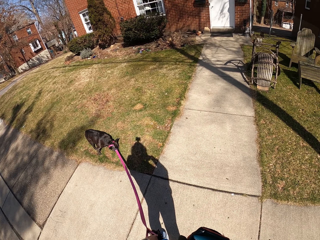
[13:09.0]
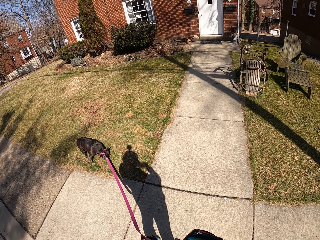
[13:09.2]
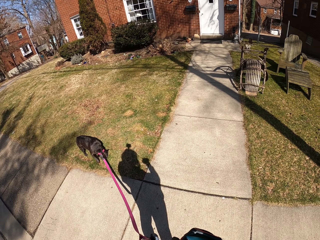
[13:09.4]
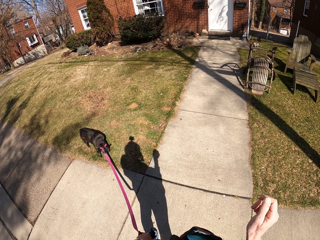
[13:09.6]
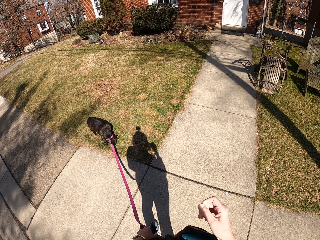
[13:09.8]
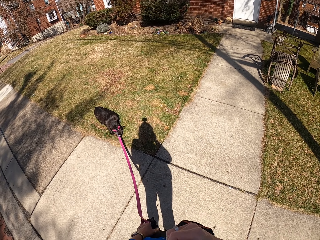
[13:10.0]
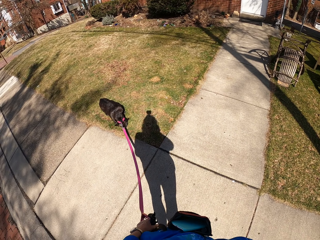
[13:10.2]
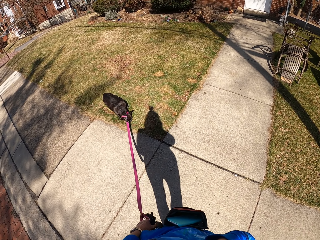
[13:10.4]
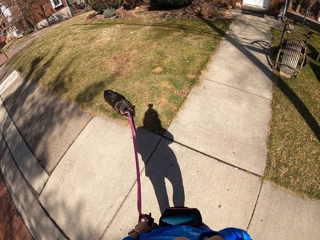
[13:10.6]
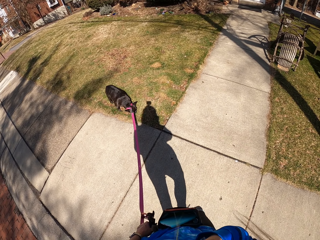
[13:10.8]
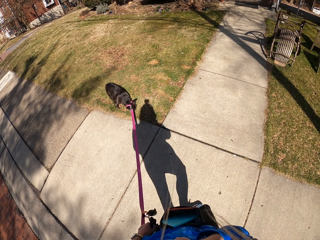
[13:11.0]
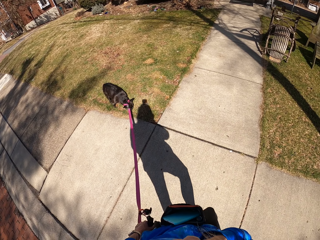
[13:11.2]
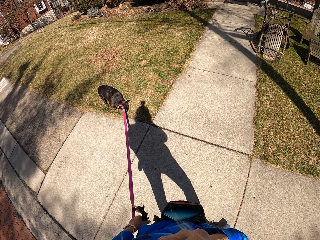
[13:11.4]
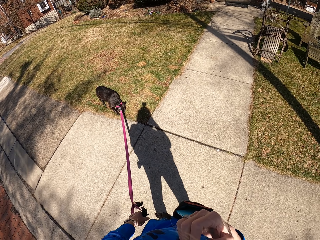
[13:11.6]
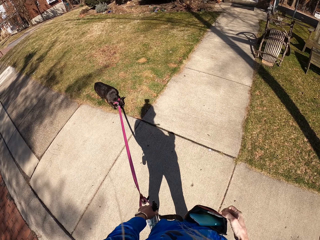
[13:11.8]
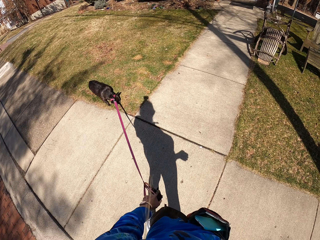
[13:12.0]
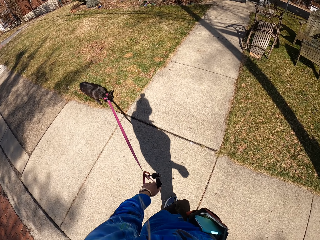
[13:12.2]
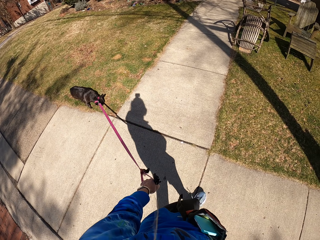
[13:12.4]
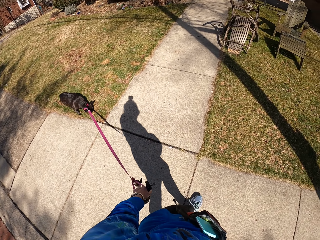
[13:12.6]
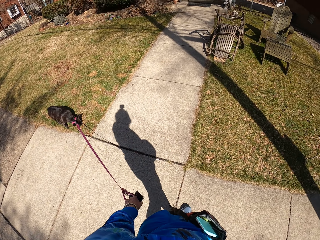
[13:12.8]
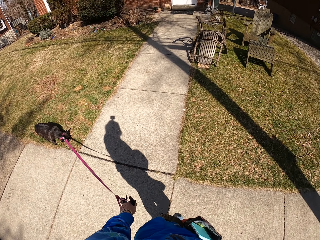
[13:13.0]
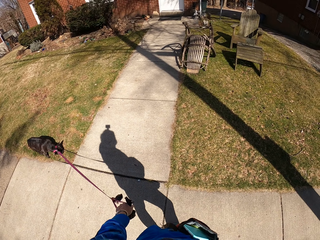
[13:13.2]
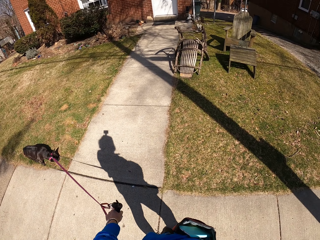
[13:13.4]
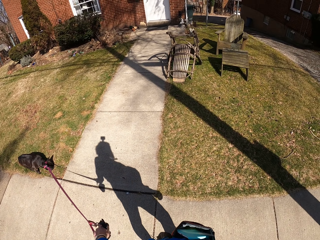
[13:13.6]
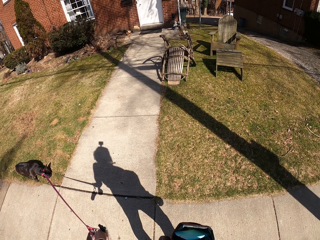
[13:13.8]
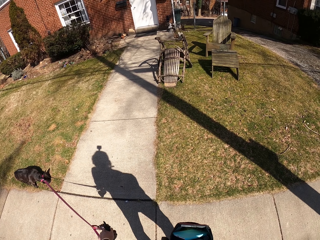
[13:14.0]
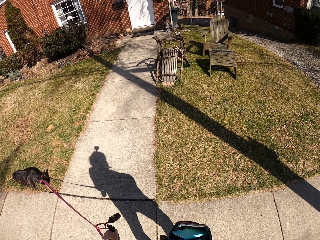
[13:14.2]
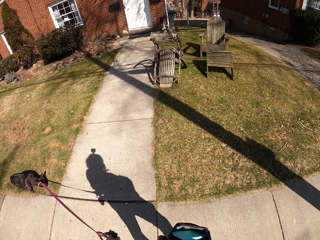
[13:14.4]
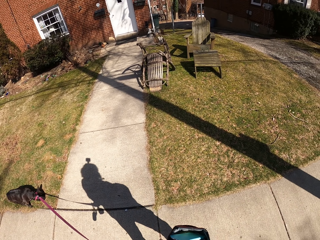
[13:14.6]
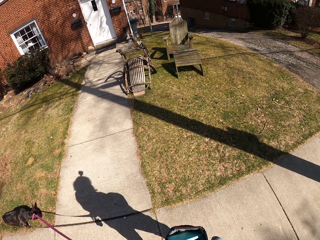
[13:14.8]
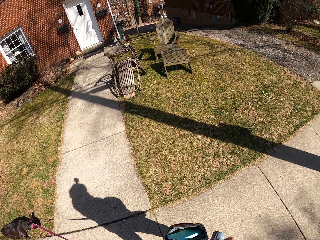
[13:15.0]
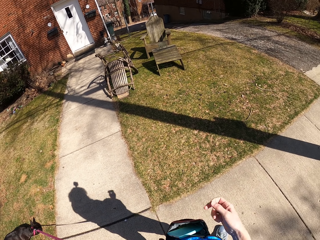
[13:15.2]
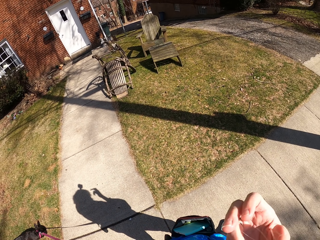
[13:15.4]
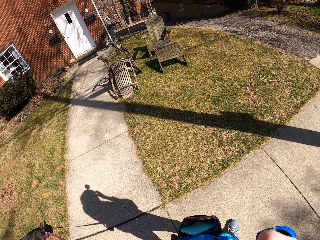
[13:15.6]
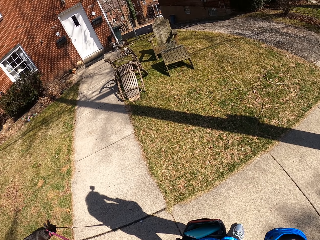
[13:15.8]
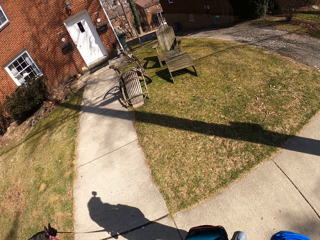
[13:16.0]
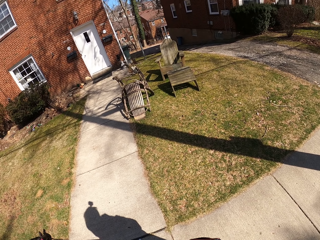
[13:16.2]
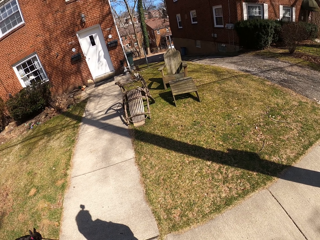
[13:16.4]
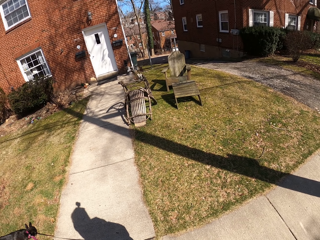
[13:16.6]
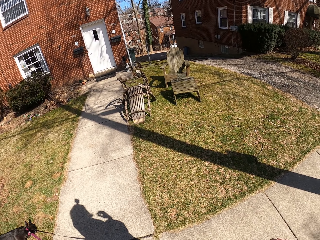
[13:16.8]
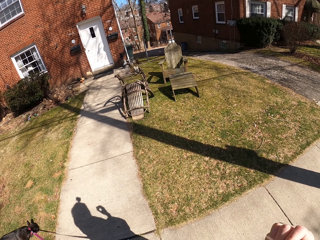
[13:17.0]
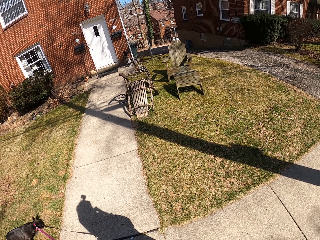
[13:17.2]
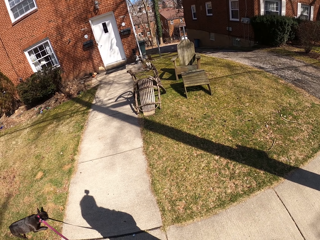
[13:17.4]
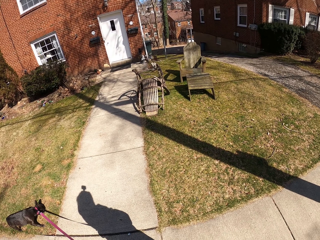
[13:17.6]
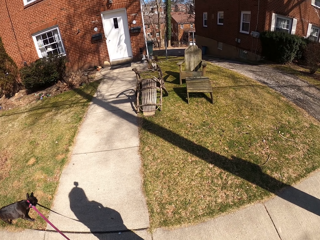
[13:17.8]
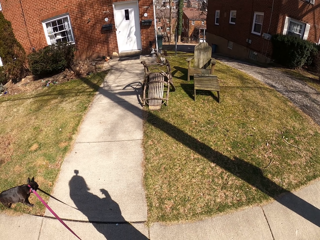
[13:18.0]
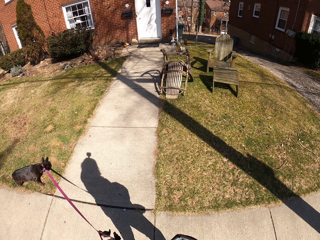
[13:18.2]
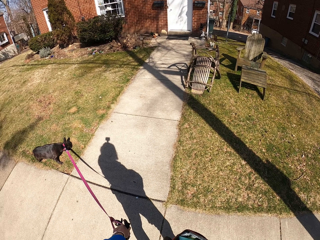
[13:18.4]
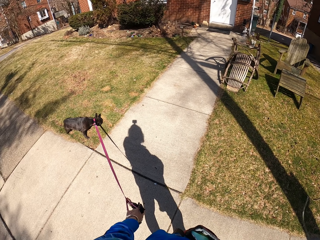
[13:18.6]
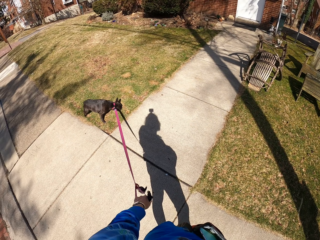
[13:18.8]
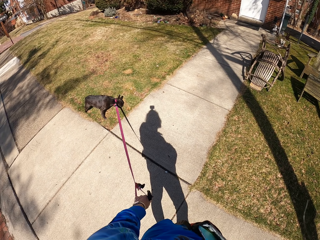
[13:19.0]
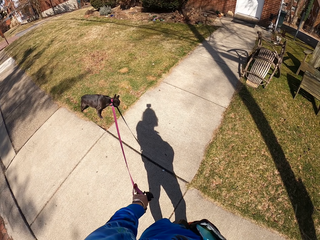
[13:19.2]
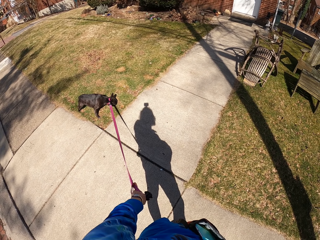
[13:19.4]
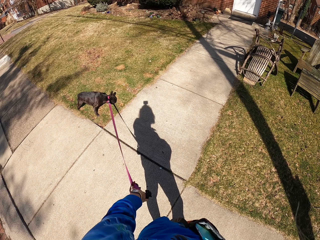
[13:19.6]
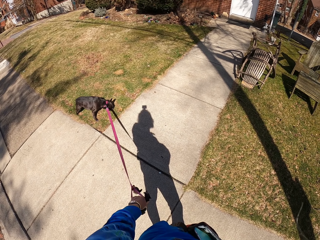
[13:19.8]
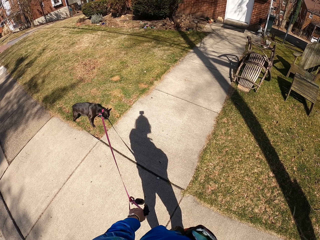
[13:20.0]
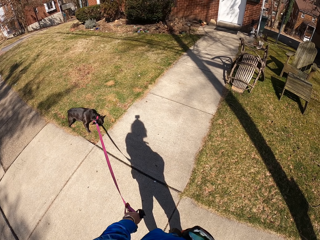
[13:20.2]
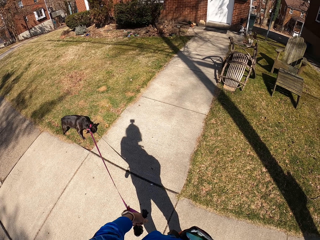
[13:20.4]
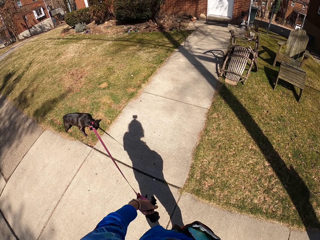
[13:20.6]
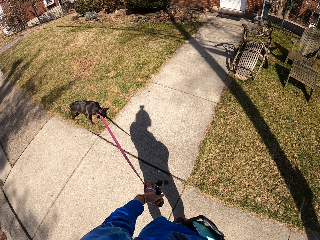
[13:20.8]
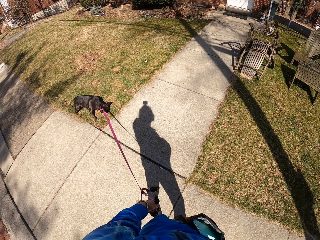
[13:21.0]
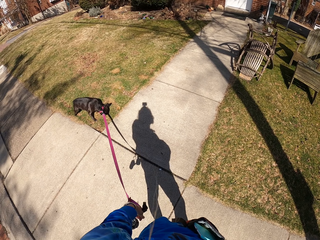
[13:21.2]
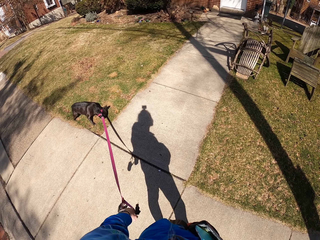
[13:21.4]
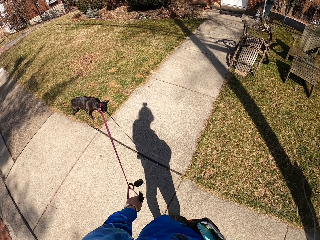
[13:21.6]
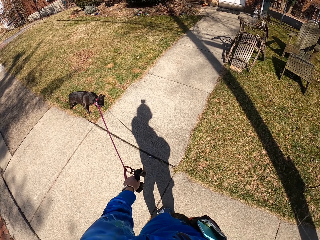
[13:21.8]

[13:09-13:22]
The camera wearer pulls the dog leash. She walks along the road. She looks at the pet. She adjusts her hair. She looks round.

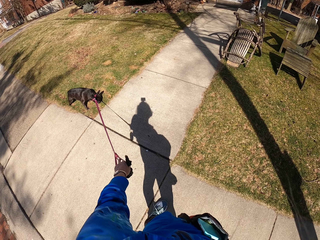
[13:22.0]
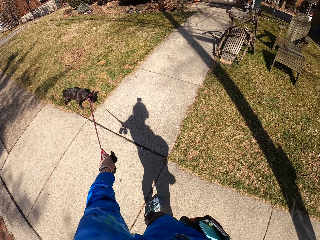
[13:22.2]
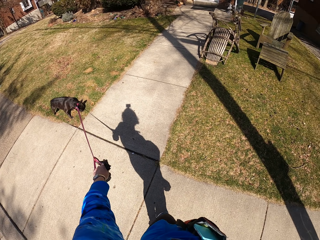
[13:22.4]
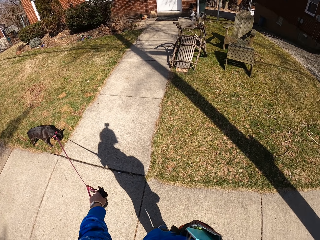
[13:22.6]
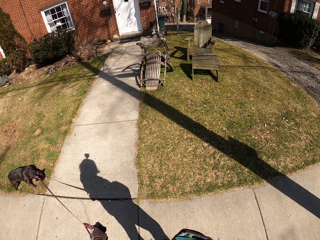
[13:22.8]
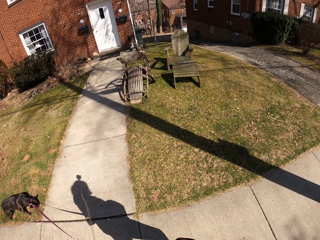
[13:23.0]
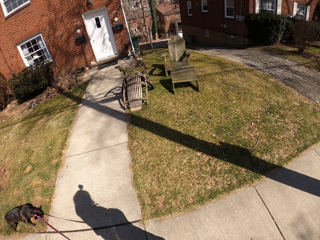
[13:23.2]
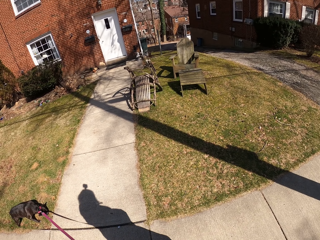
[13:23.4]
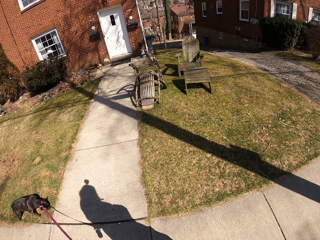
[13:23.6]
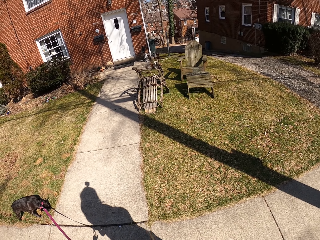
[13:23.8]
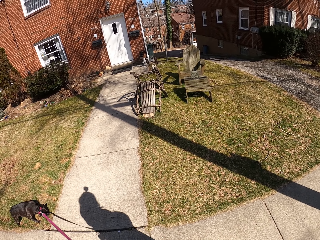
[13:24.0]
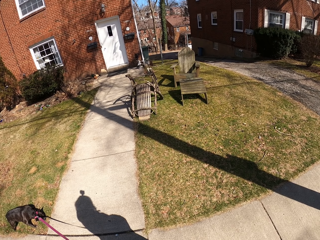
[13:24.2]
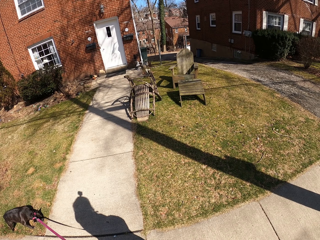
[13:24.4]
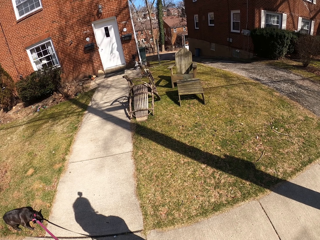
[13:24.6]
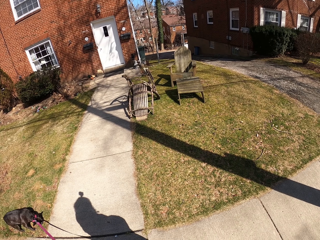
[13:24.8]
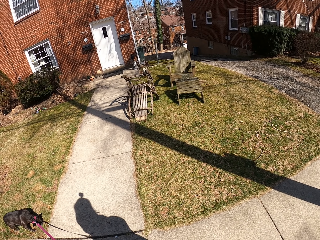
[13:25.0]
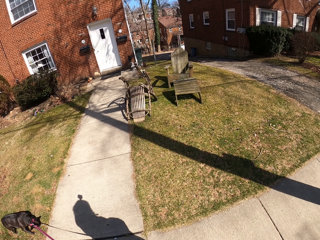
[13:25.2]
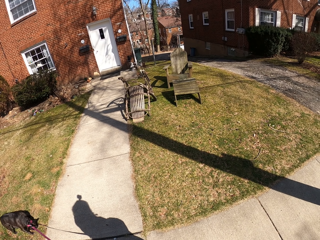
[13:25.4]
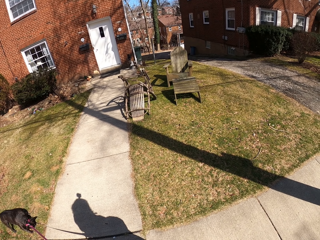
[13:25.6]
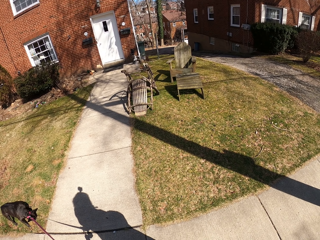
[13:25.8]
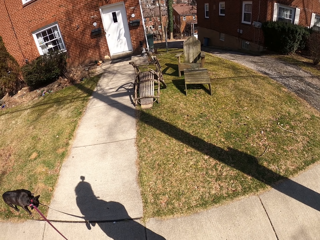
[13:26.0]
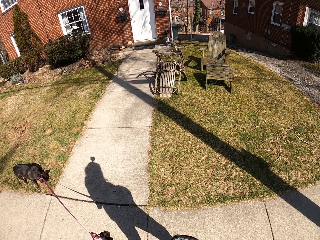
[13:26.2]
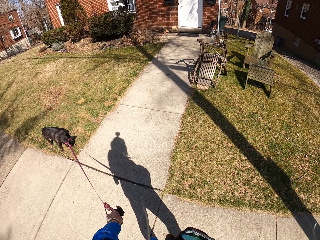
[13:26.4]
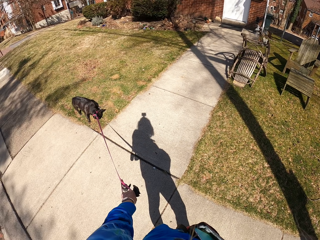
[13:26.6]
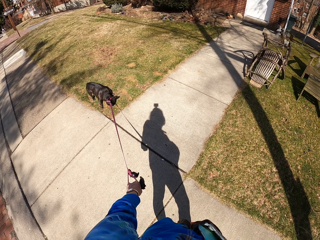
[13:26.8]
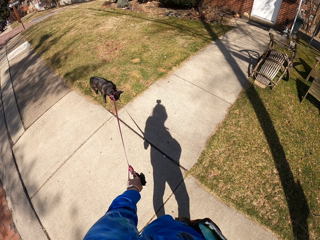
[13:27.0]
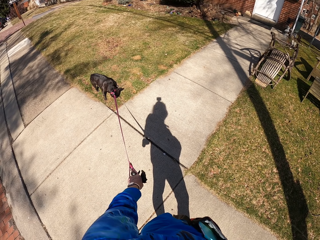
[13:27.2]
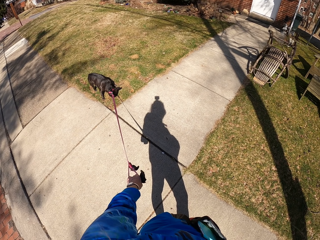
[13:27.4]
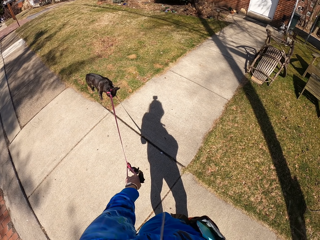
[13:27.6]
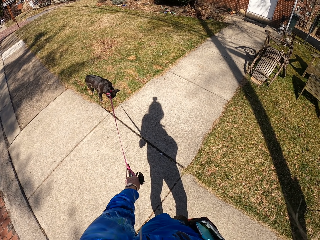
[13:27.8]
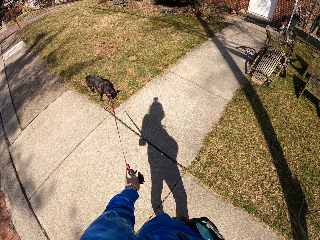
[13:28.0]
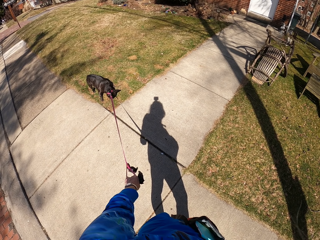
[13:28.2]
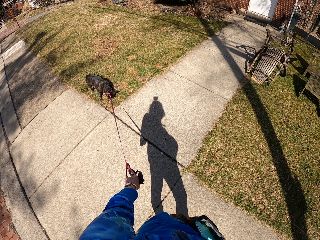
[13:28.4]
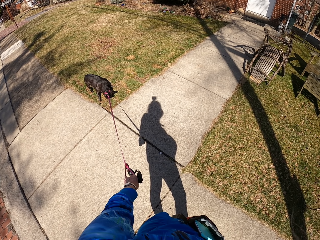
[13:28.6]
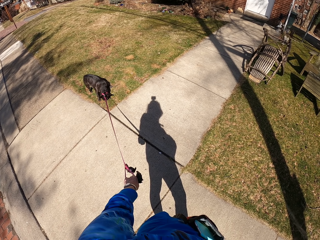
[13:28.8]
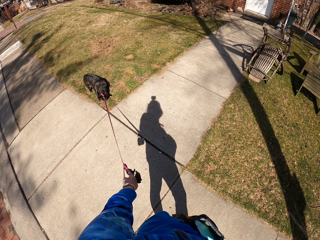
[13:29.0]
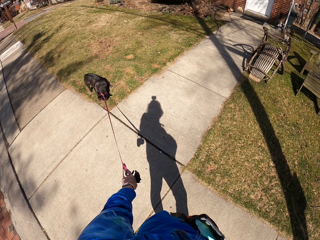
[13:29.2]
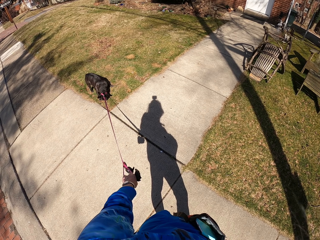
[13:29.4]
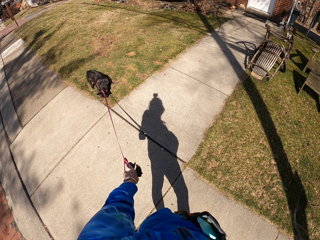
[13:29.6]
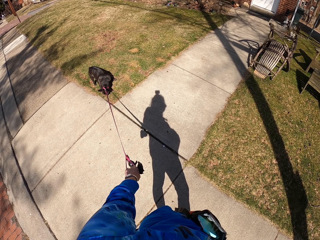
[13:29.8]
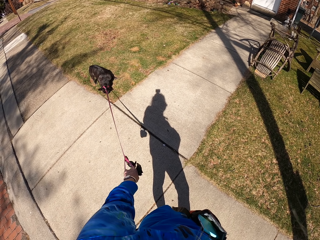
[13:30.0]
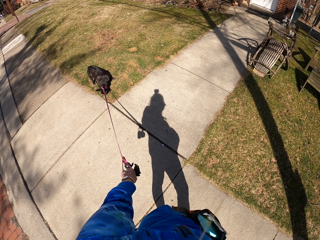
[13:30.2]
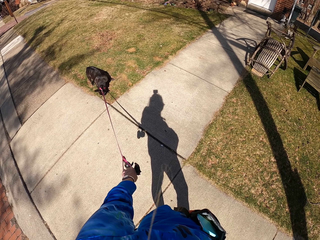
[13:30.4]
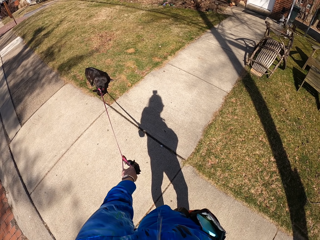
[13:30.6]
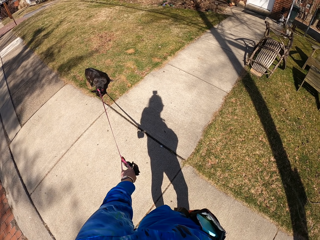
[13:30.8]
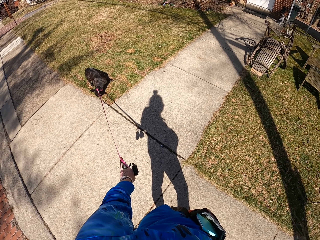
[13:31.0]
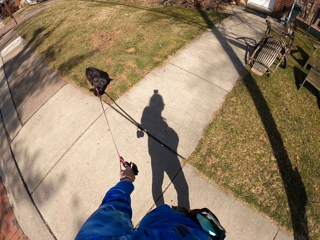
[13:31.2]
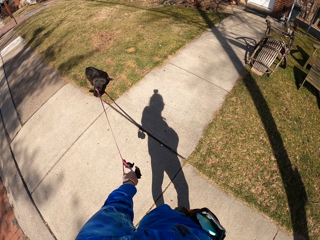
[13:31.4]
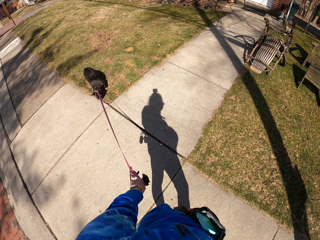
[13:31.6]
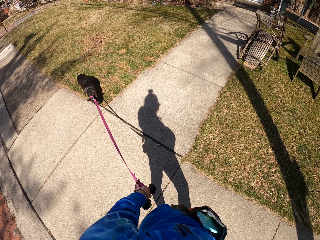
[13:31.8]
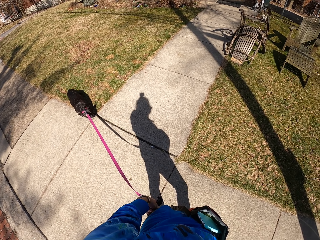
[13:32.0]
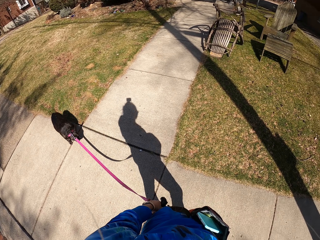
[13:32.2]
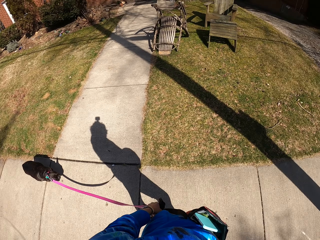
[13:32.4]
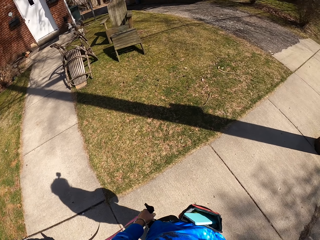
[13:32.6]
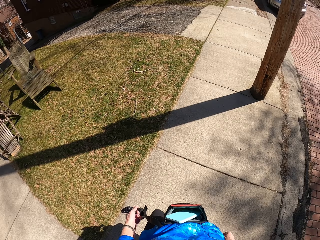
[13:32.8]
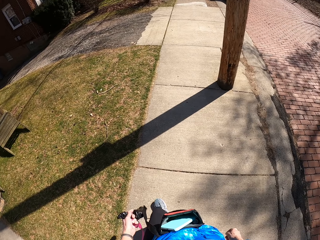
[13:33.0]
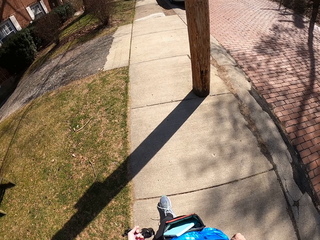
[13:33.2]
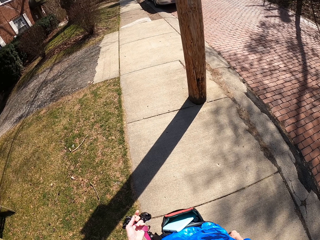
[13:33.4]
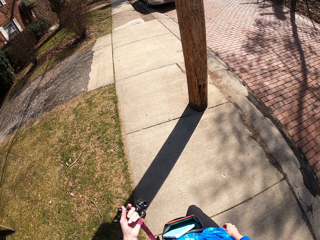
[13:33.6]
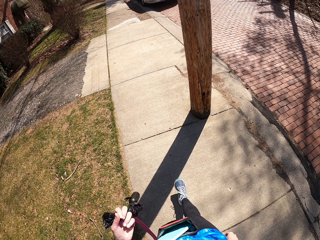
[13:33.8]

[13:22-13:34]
The camera wearer pulls the dog leash. They look round. They pull the dog leash.
